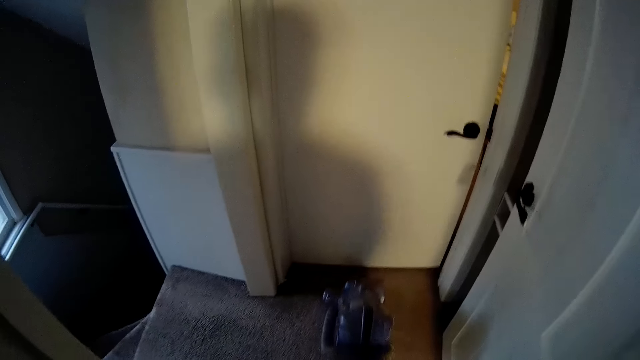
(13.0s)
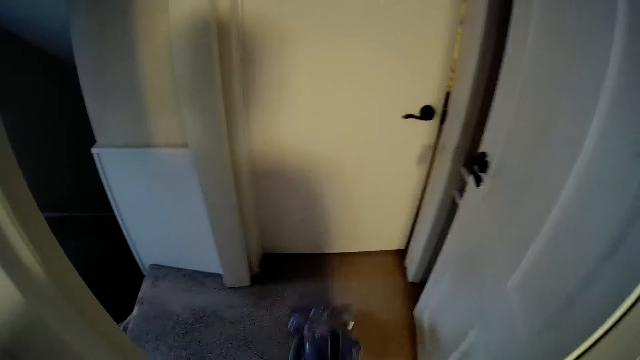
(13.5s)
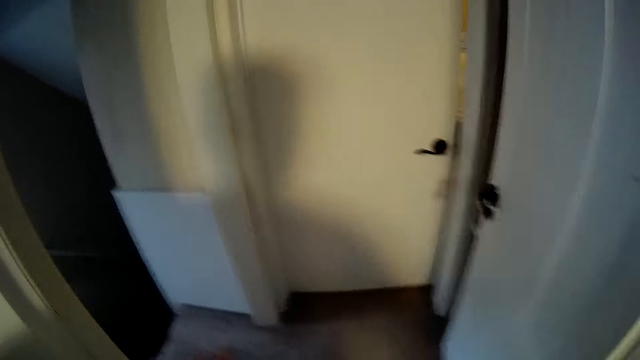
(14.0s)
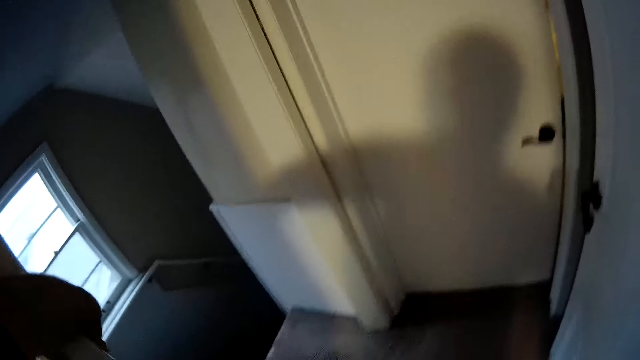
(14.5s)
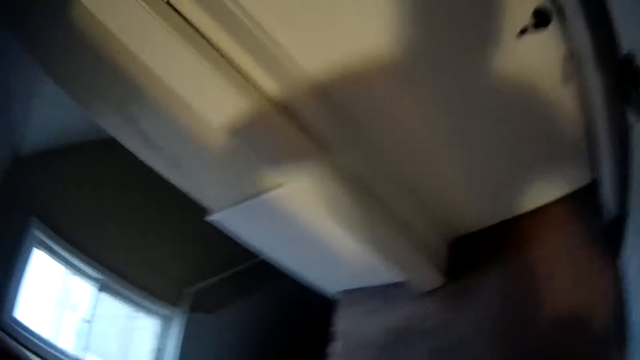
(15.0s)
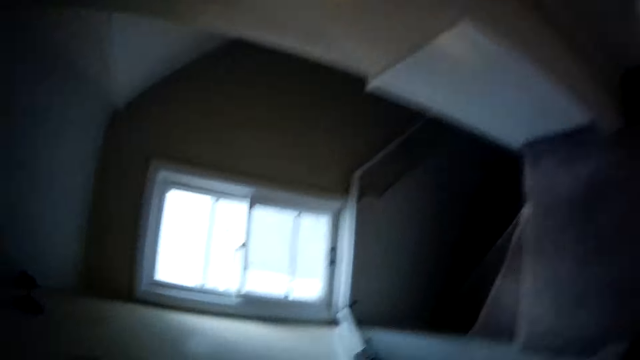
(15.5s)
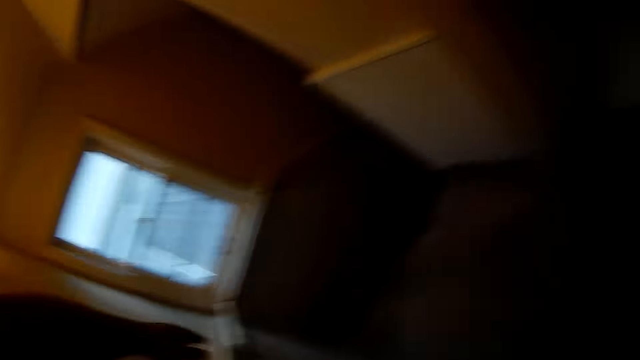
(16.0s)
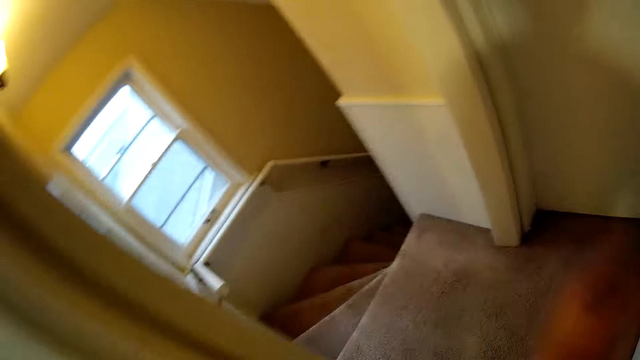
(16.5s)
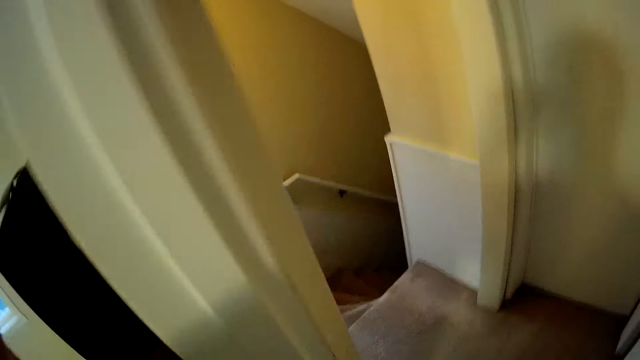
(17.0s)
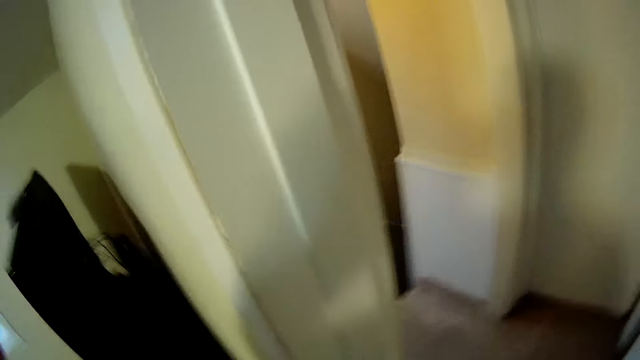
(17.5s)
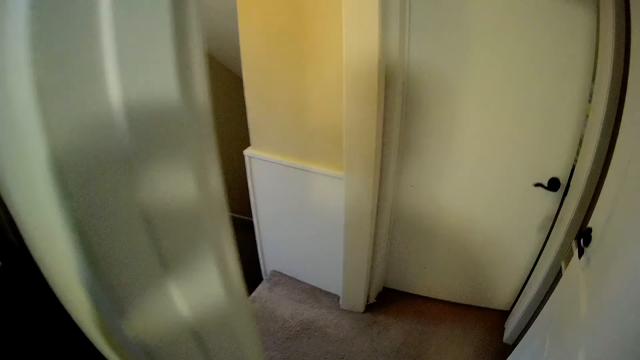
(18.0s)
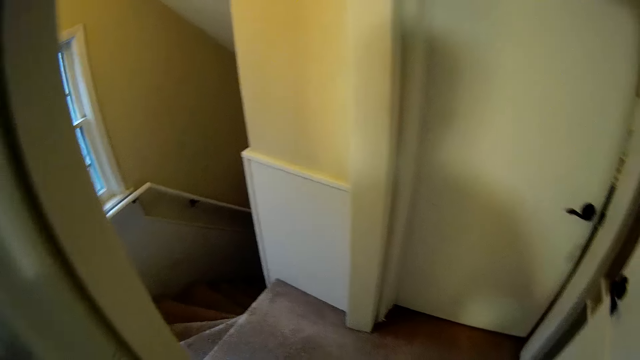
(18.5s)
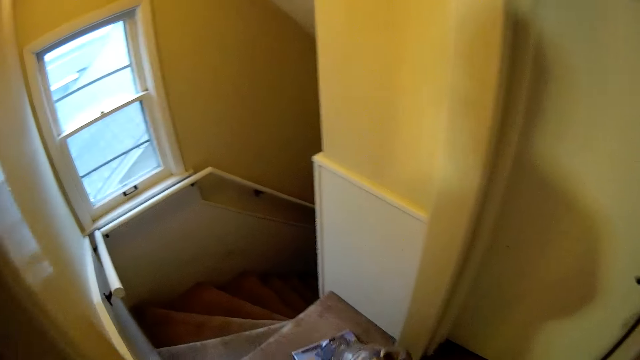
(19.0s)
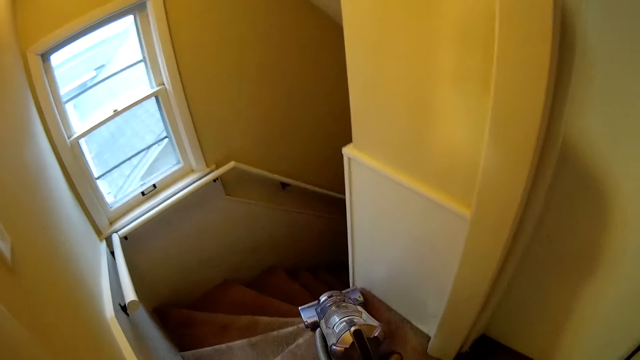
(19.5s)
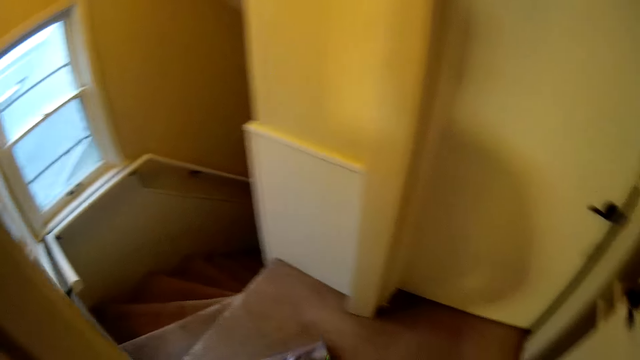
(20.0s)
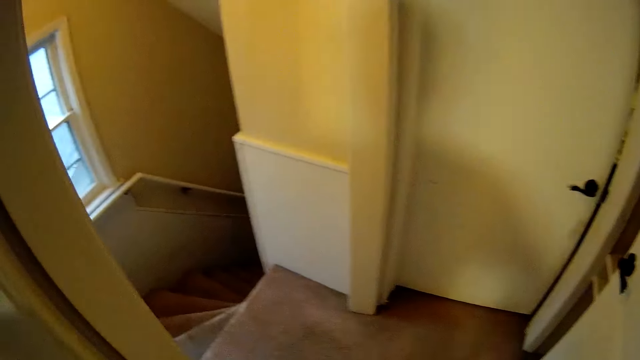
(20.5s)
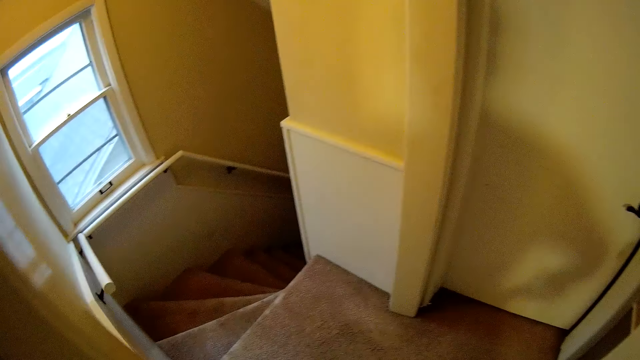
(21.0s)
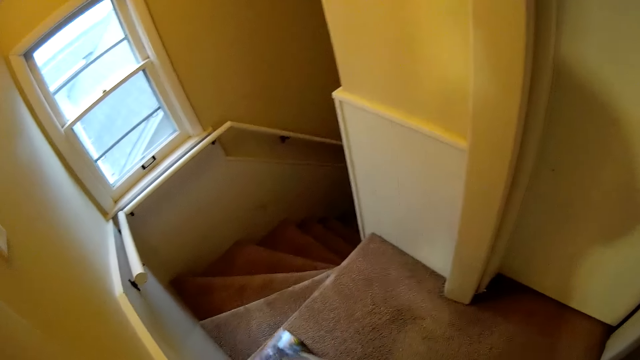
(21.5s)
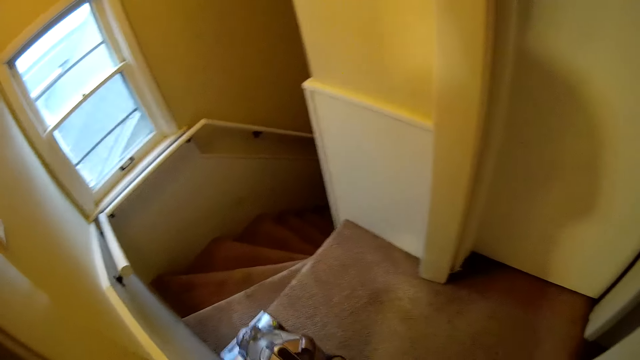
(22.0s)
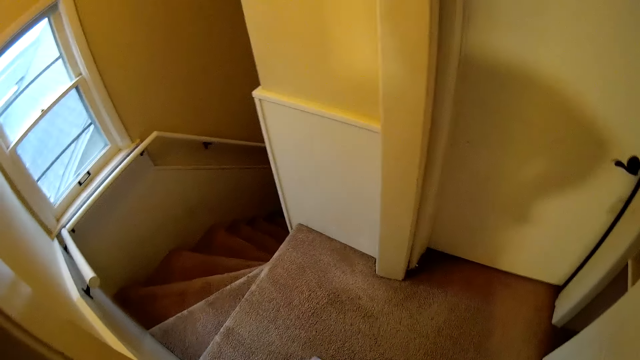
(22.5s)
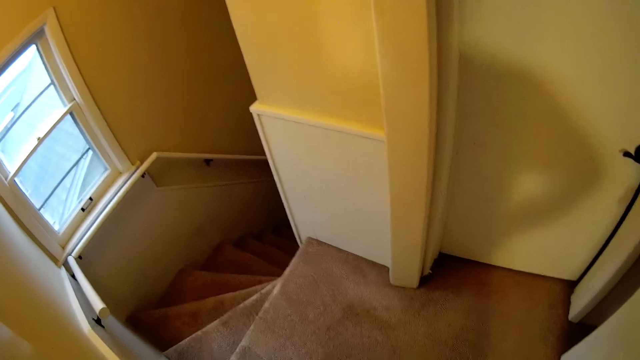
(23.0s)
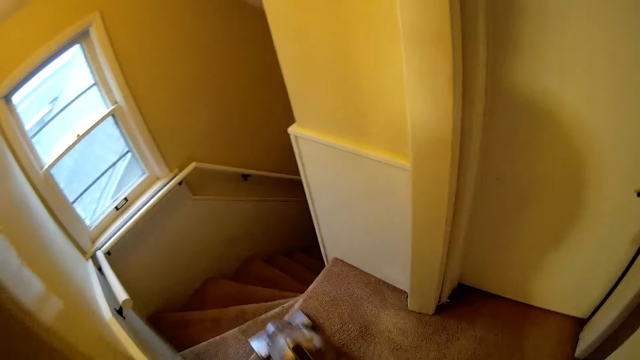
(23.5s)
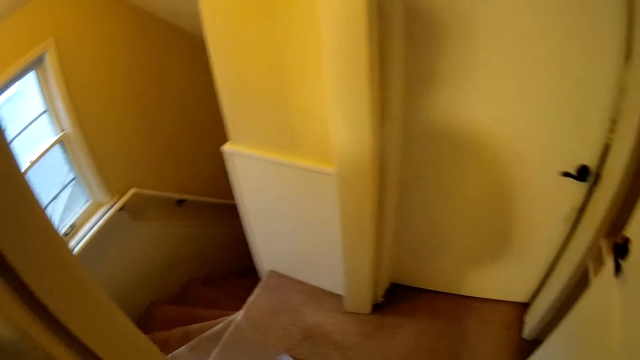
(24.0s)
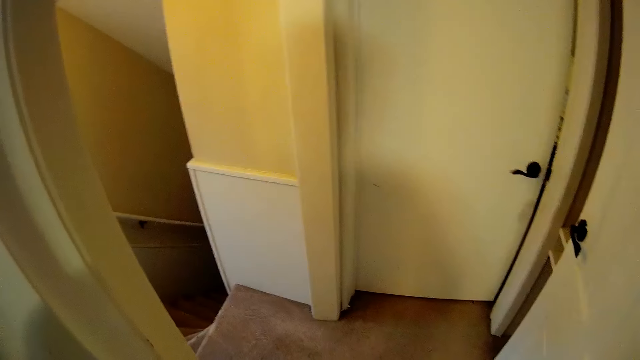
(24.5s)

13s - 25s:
The camera wearer switches the light on. They move a hand. They lift up the hand. They clean the floor.

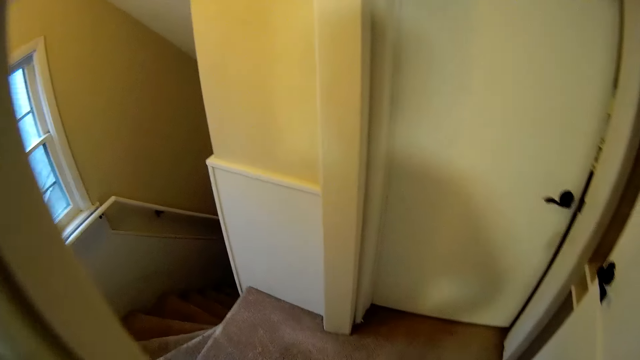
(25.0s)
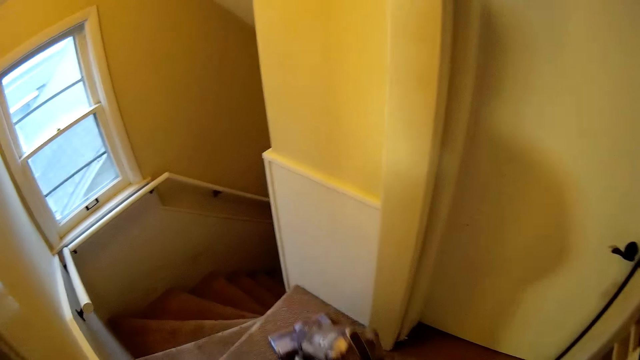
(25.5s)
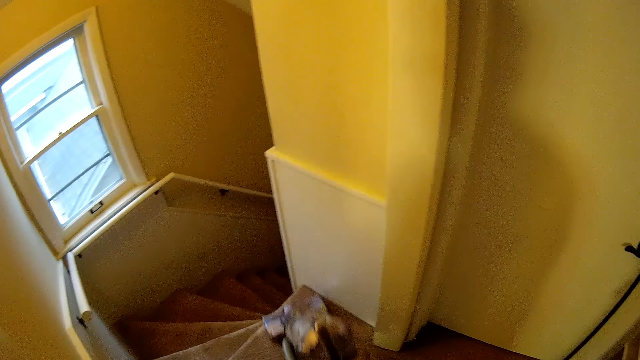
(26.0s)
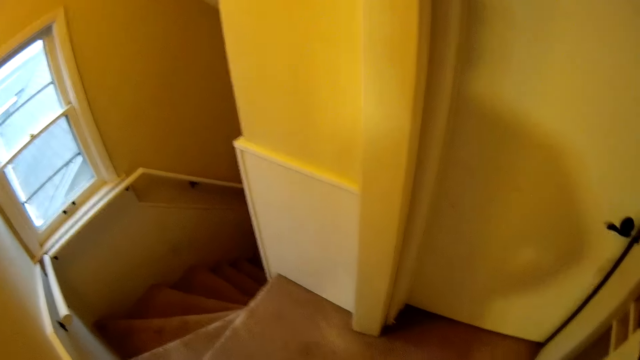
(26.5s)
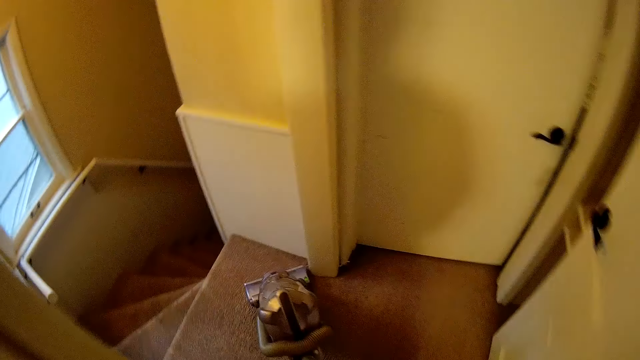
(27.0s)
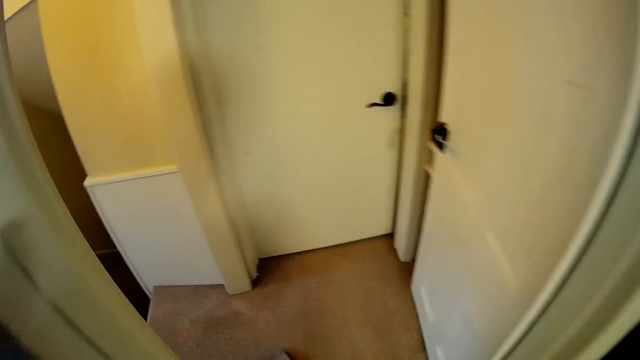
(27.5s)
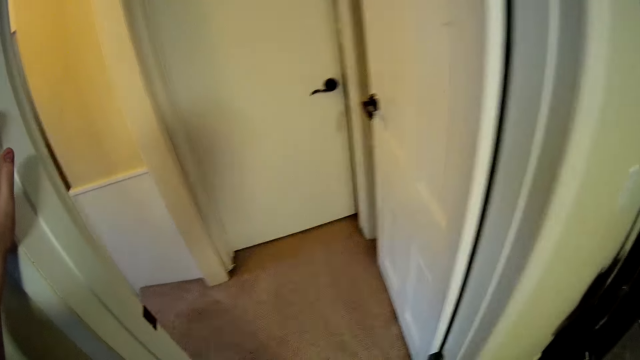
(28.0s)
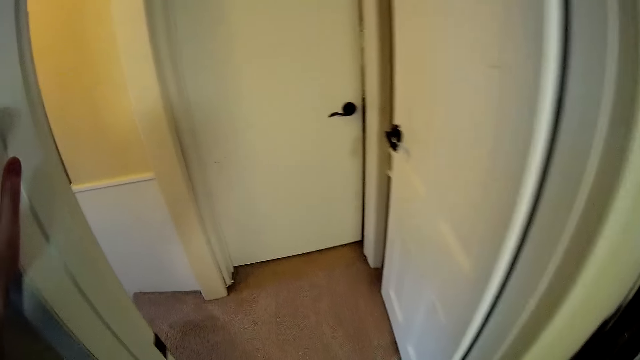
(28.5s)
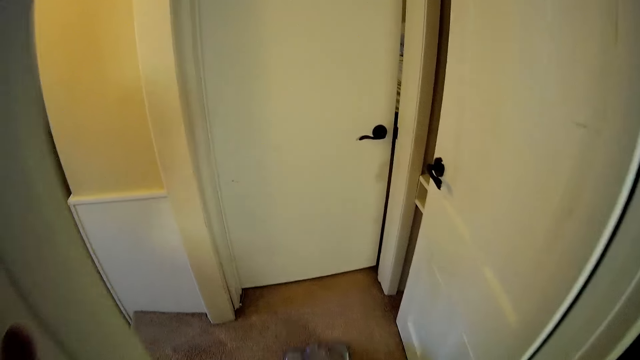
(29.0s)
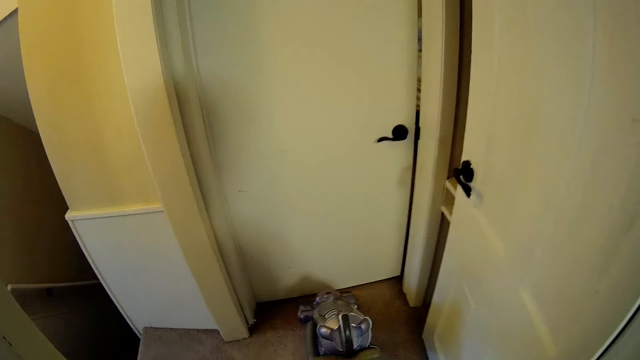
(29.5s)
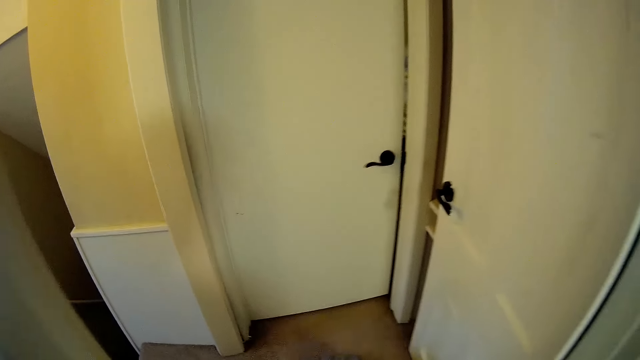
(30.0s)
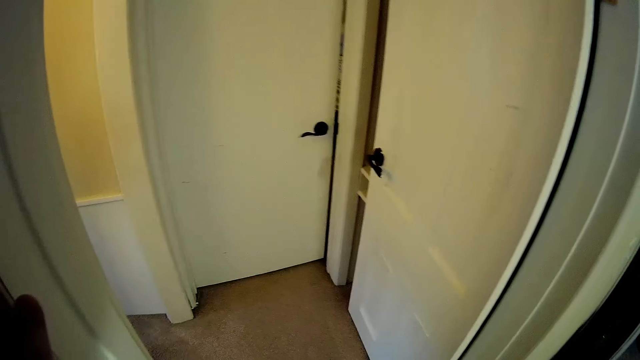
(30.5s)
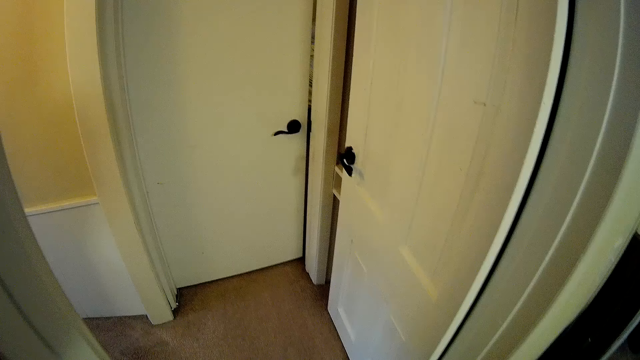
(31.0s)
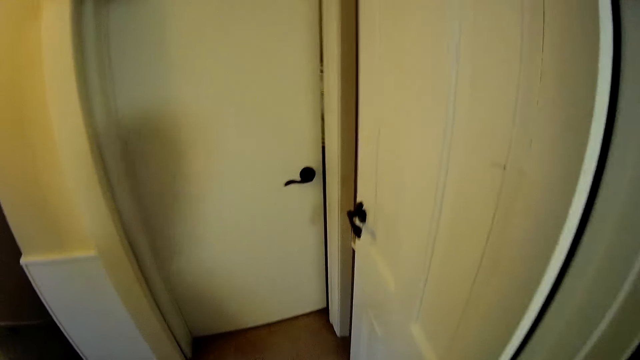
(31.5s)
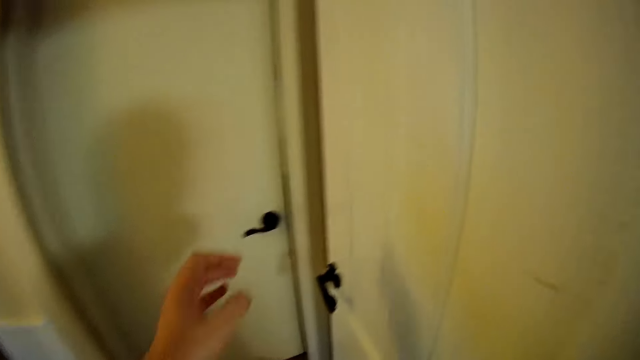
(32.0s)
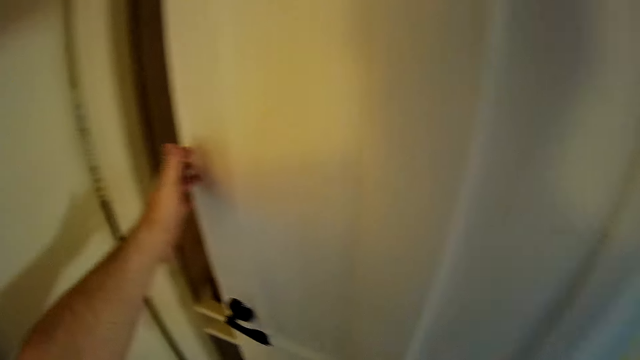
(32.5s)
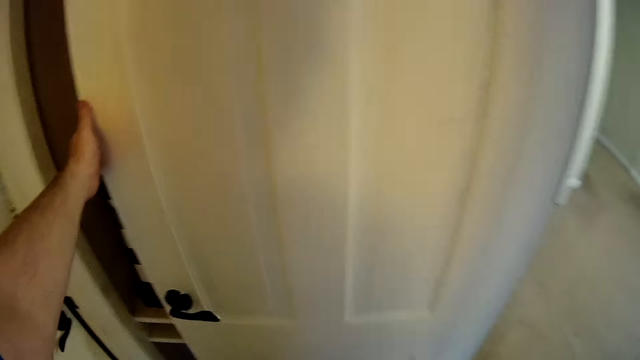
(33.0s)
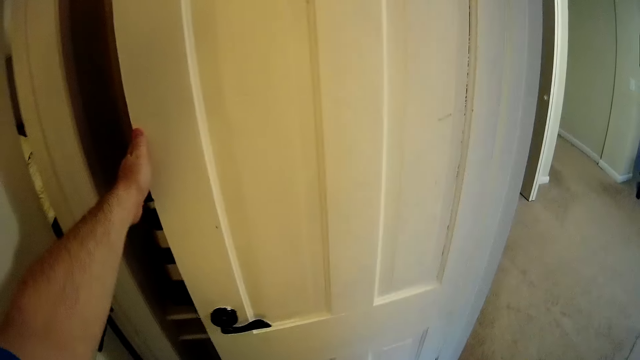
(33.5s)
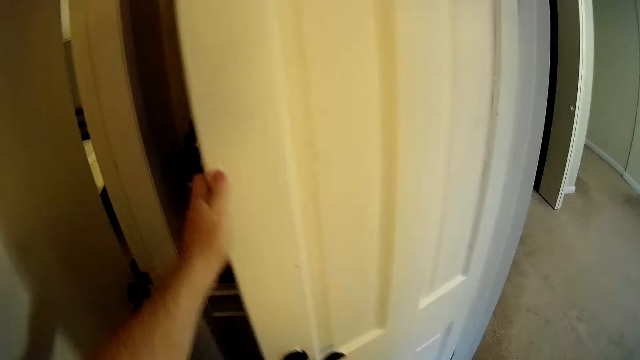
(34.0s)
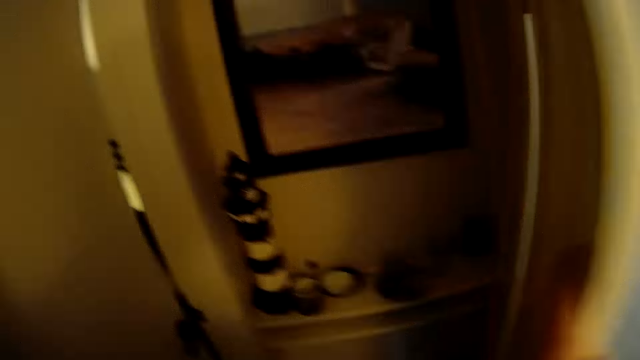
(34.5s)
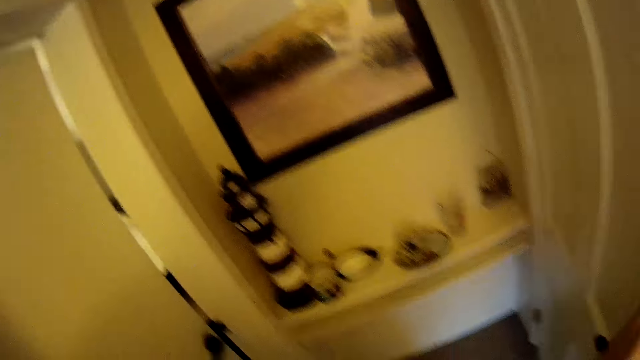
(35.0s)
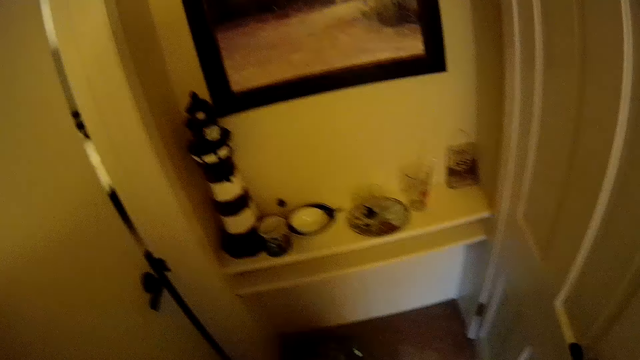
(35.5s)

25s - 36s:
The camera wearer opens a door. They close the door.
